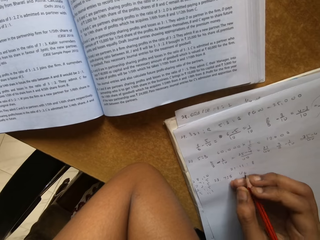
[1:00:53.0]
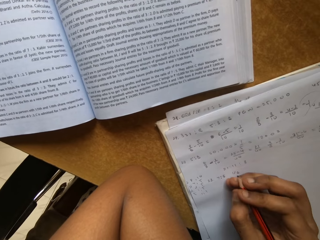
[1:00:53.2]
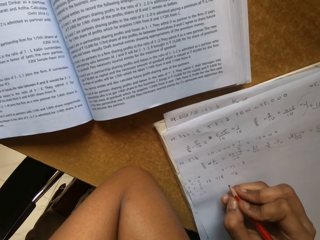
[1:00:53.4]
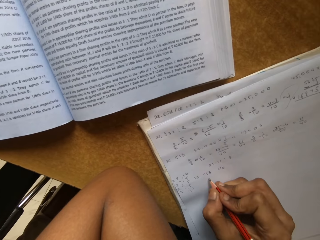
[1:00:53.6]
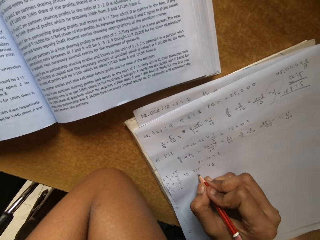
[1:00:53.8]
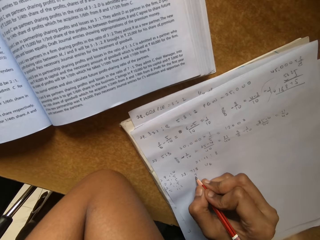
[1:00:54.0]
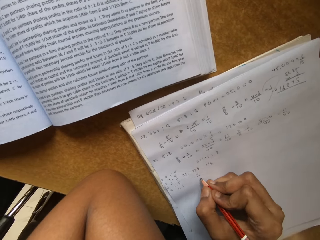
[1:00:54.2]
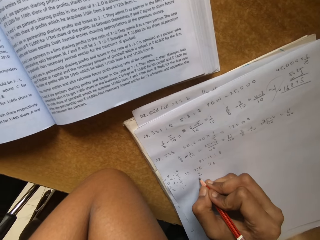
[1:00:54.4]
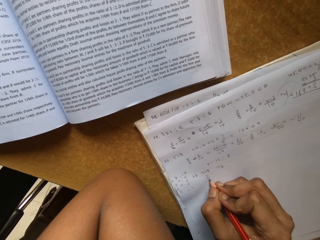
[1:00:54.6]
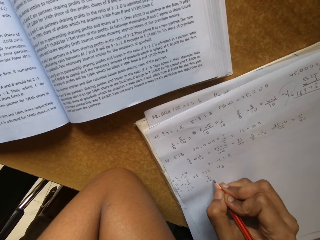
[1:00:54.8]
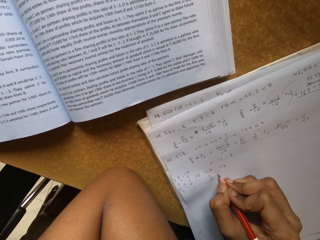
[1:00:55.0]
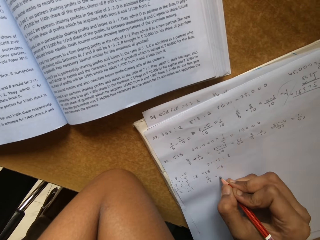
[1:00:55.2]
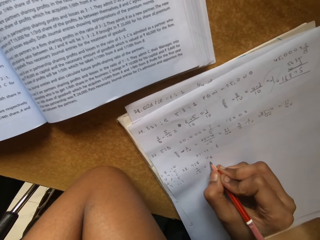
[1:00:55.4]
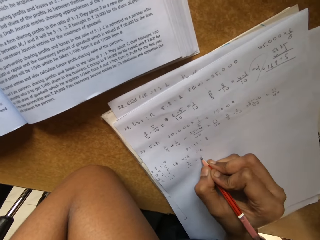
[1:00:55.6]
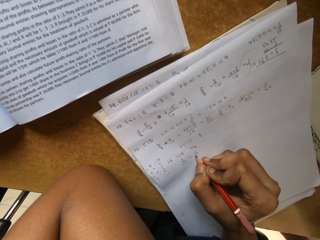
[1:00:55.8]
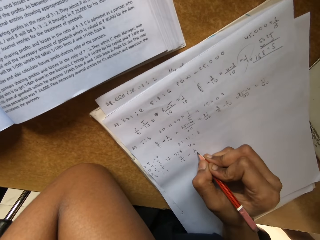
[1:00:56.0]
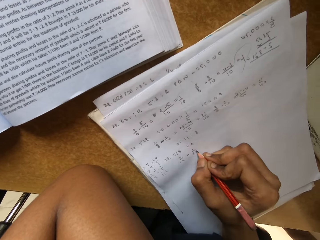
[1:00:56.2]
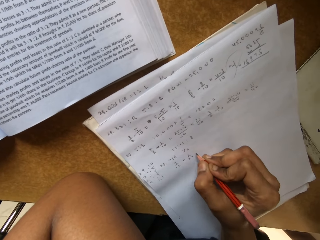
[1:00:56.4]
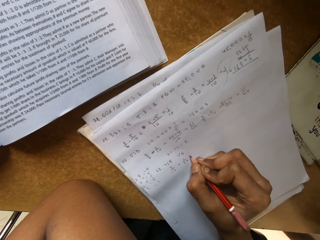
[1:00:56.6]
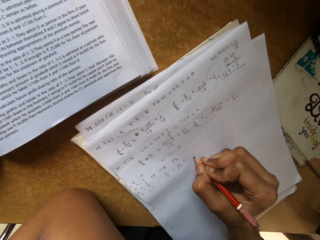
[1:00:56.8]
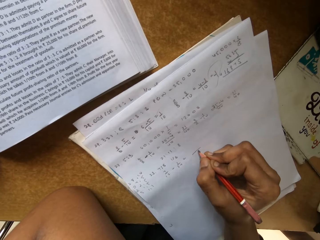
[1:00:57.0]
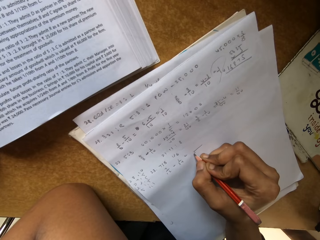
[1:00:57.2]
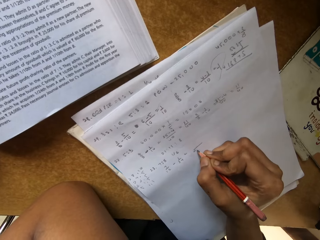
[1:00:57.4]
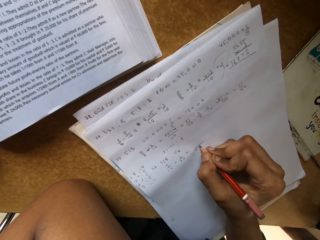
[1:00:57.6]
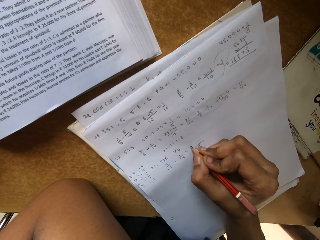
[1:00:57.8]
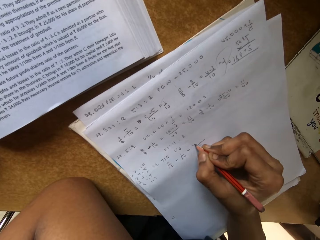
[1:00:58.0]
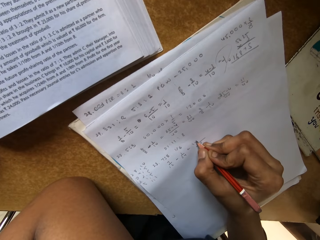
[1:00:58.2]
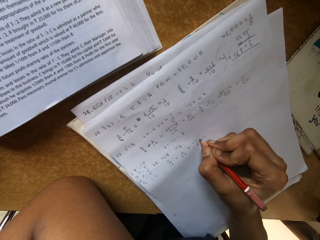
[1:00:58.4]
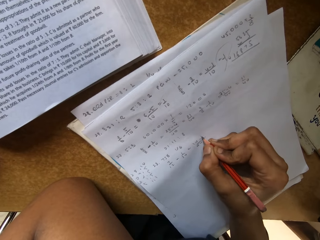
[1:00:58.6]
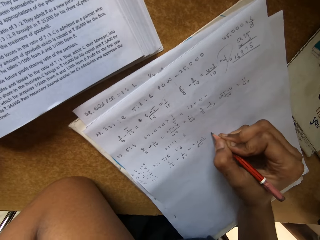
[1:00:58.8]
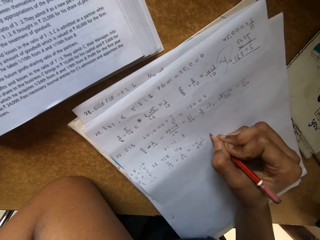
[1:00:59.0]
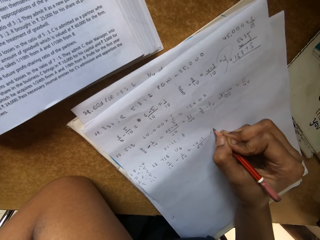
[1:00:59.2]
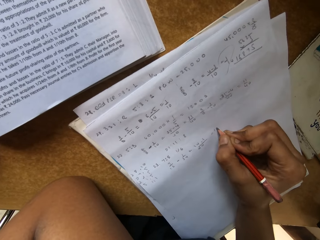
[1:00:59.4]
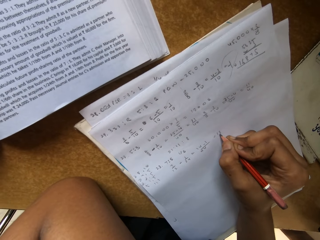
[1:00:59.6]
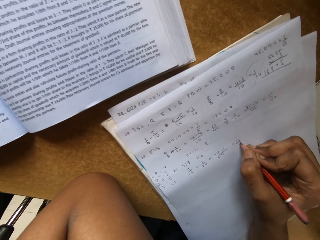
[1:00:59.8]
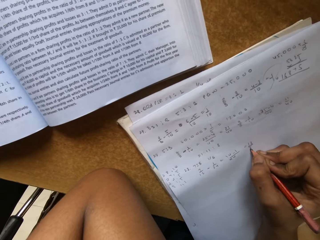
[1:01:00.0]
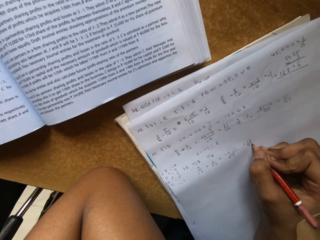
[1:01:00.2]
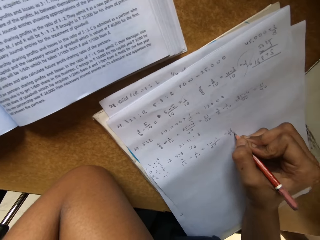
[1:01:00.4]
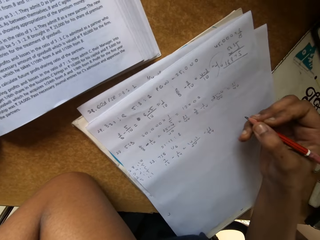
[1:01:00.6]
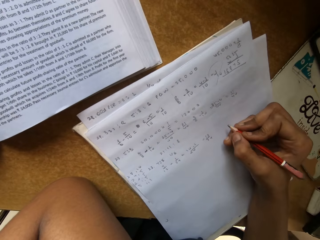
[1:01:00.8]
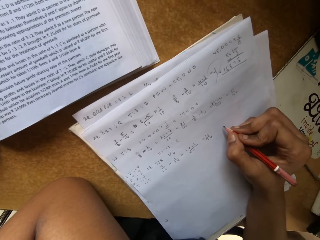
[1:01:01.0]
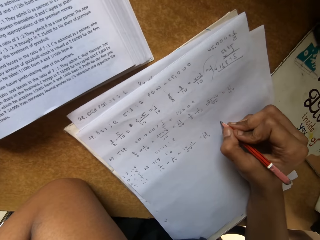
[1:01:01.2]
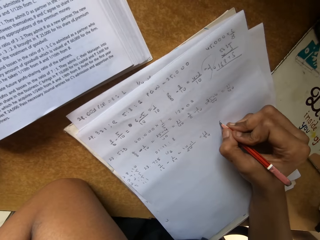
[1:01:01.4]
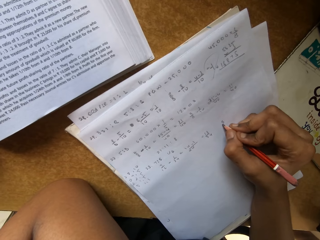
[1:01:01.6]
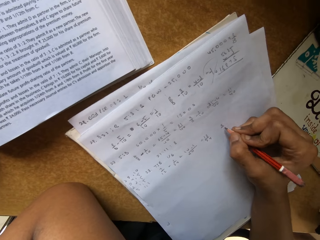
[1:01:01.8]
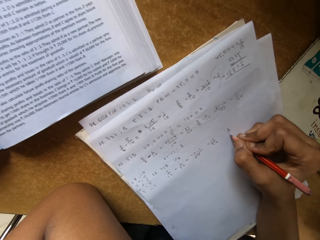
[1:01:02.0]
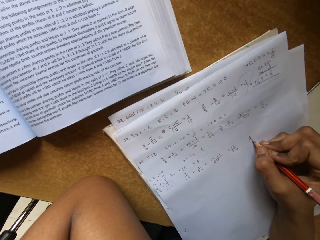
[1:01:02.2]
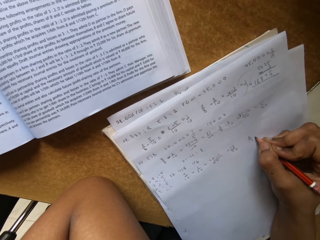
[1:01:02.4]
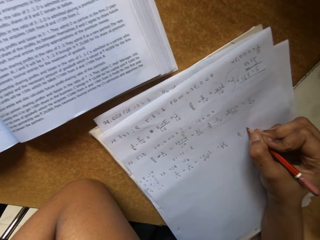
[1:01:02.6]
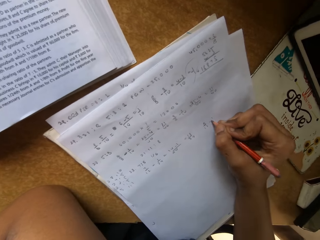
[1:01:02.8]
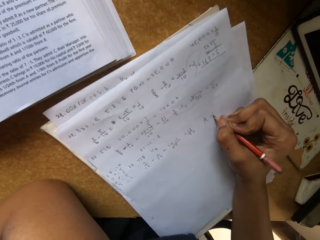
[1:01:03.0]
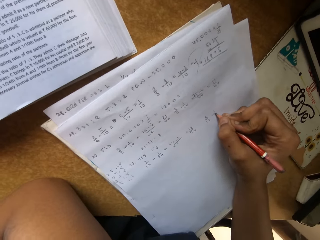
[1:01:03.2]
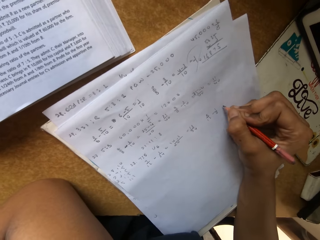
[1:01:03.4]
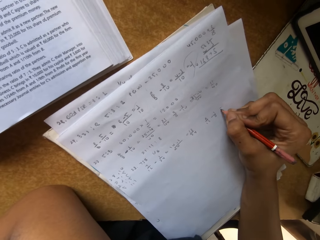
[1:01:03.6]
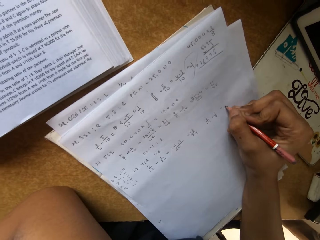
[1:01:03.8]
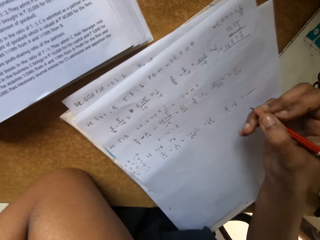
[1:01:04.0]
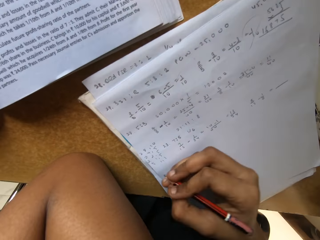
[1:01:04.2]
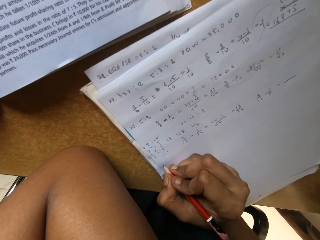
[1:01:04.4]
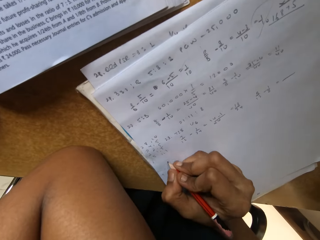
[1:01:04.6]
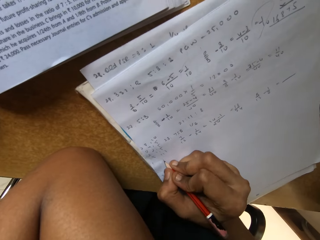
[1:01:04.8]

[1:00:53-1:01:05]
The camera wearer writes on the paper.

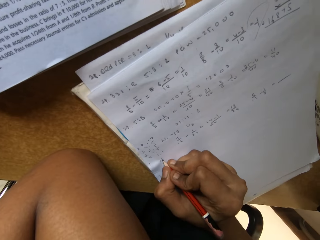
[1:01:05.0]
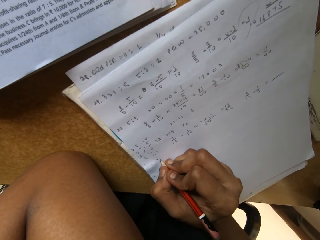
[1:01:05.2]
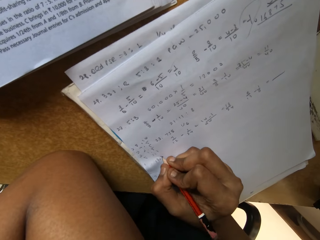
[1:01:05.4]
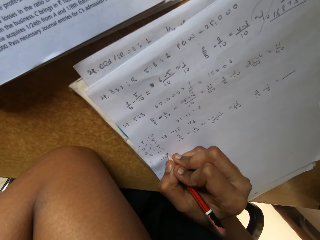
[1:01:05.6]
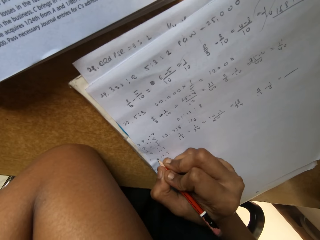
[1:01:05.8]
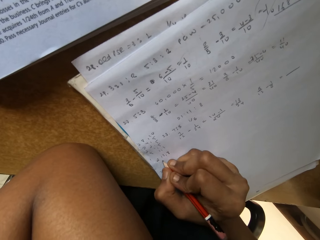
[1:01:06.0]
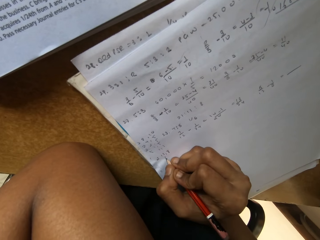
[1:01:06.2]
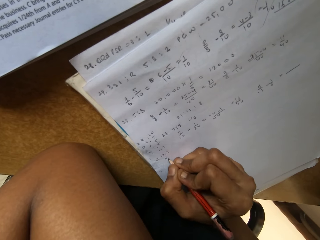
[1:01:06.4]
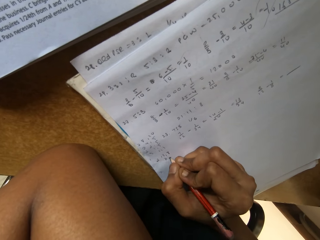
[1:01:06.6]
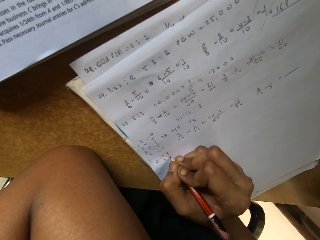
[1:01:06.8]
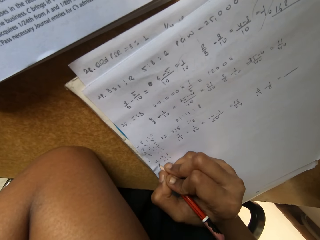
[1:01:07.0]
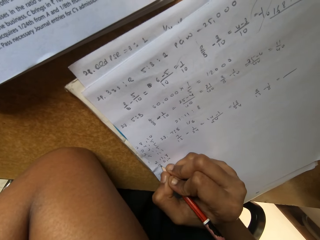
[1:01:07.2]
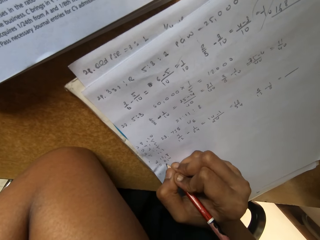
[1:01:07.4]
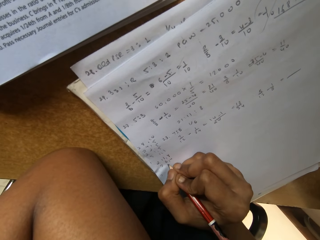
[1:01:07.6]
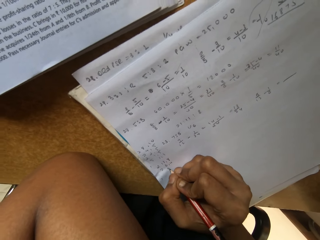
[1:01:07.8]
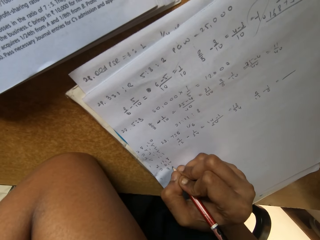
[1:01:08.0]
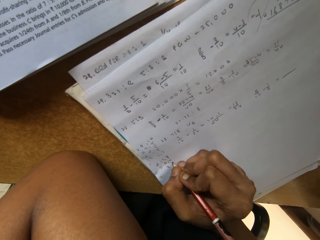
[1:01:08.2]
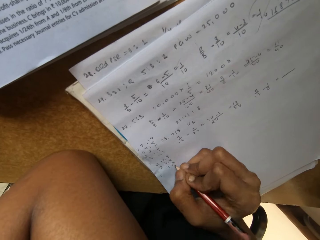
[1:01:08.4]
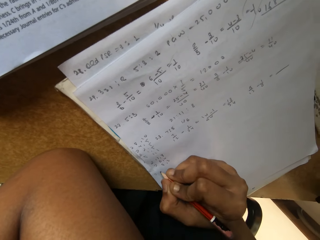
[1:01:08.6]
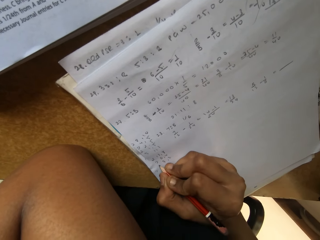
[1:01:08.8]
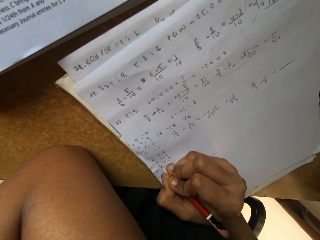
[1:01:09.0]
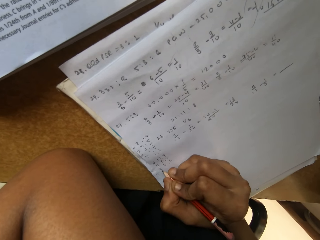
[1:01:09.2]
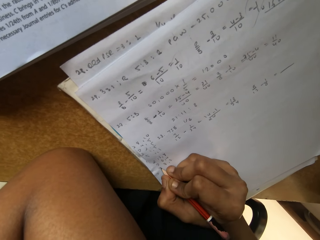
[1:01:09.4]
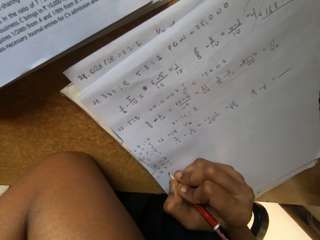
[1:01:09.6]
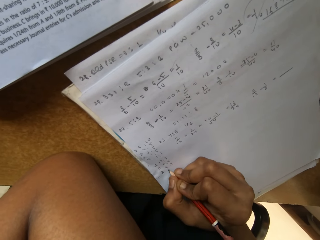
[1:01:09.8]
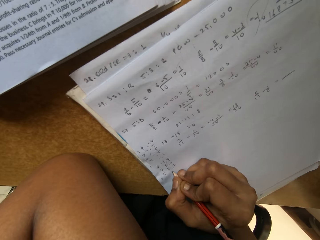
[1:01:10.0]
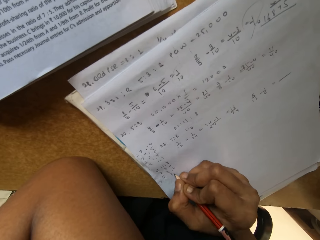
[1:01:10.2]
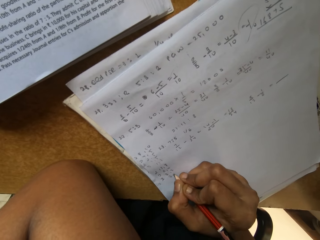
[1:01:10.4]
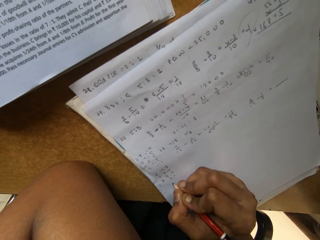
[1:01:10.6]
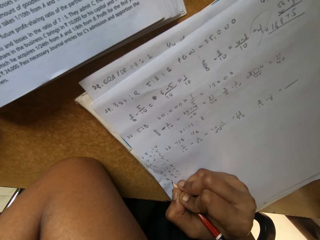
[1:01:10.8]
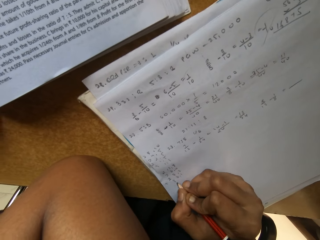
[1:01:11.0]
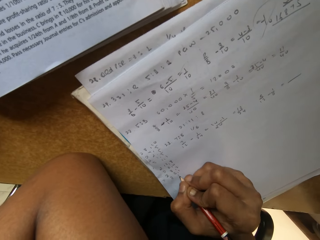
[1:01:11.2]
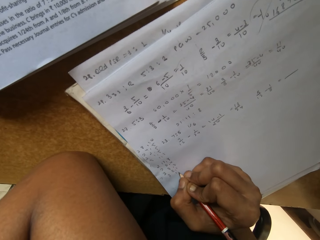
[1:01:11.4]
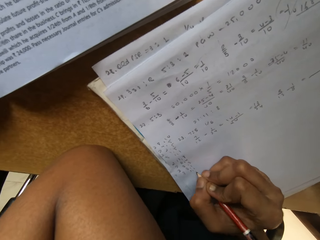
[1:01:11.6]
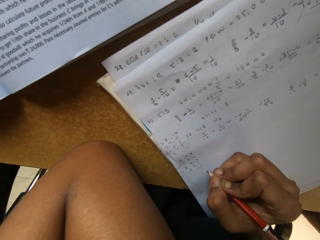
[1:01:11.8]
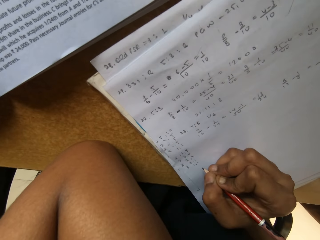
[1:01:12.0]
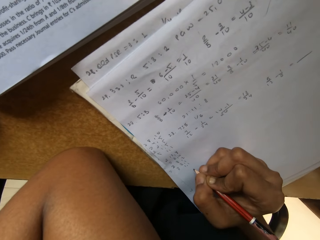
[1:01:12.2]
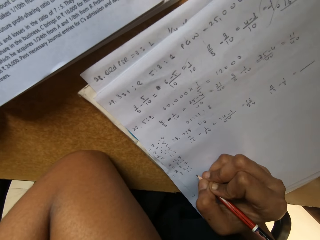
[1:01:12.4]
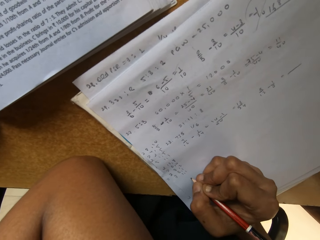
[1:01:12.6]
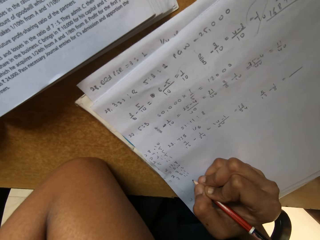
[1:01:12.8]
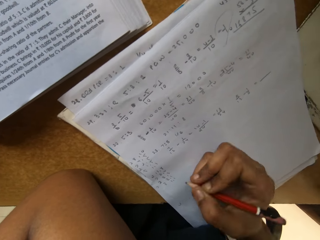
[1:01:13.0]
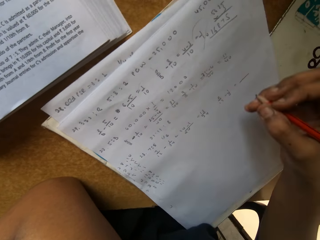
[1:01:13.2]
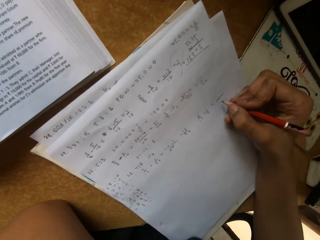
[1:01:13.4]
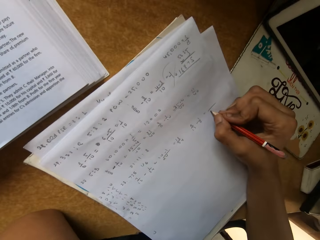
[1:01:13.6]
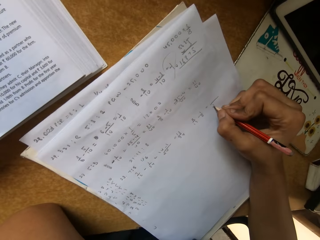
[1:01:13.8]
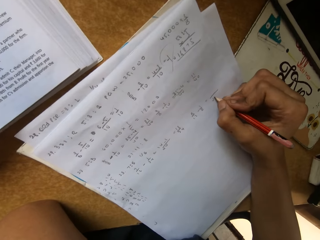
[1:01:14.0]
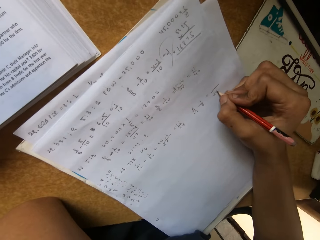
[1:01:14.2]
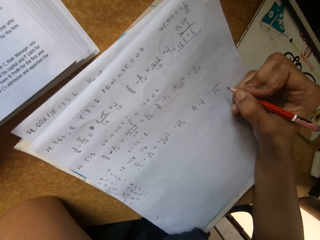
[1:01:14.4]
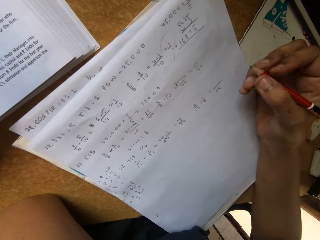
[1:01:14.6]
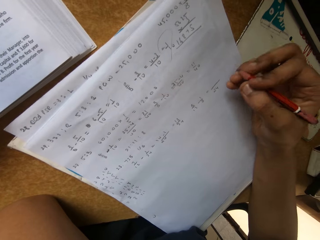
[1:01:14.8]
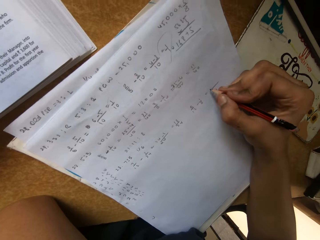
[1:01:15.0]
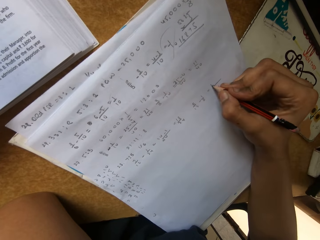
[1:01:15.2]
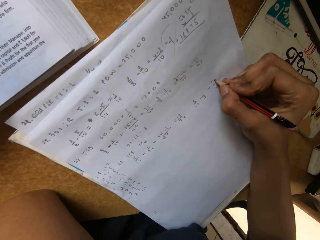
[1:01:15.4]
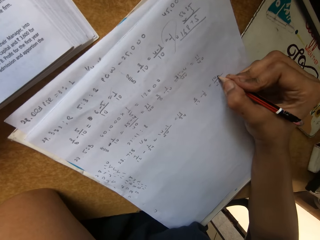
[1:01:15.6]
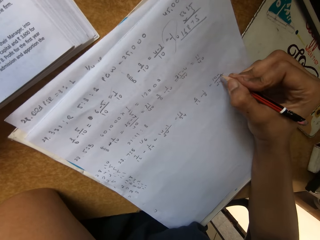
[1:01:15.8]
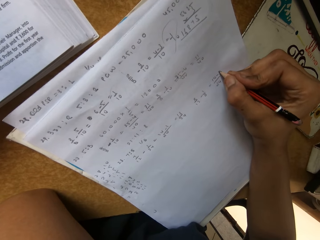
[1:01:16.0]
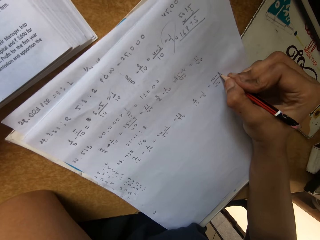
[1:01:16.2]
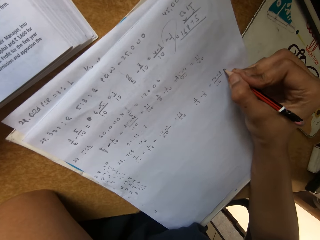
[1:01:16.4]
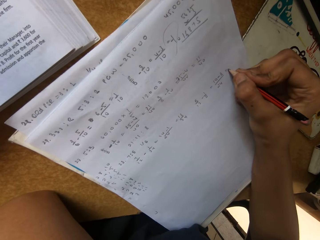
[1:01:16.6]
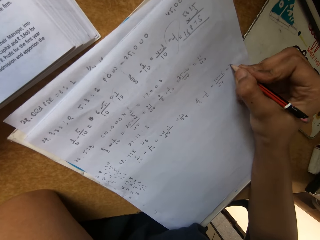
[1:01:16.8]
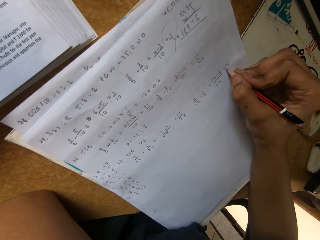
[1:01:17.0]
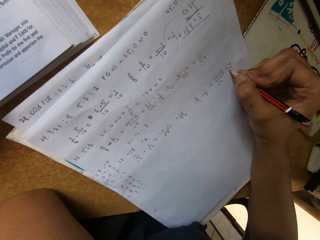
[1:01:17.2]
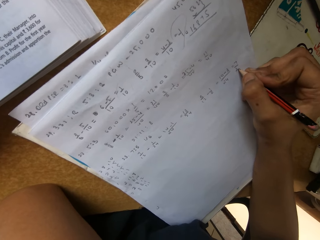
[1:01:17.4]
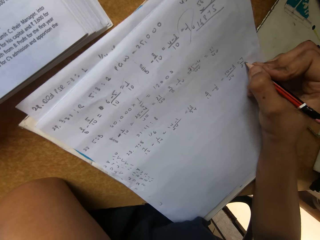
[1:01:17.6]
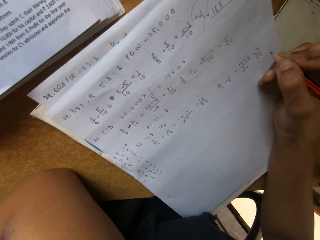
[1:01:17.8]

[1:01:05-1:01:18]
The camera wearer stares at the paper. They write on the paper.
